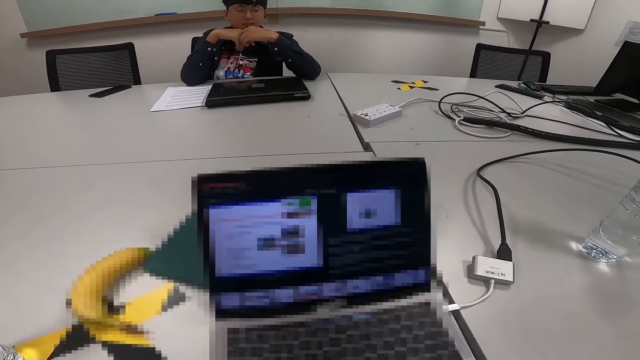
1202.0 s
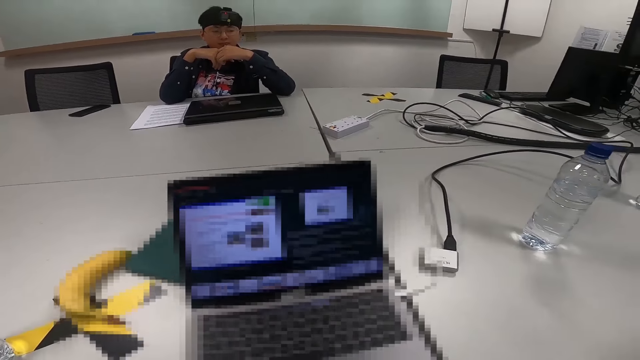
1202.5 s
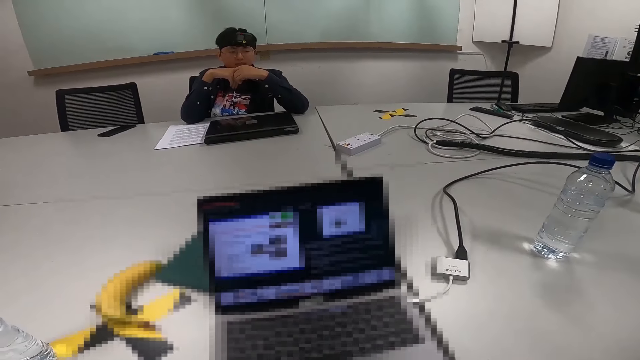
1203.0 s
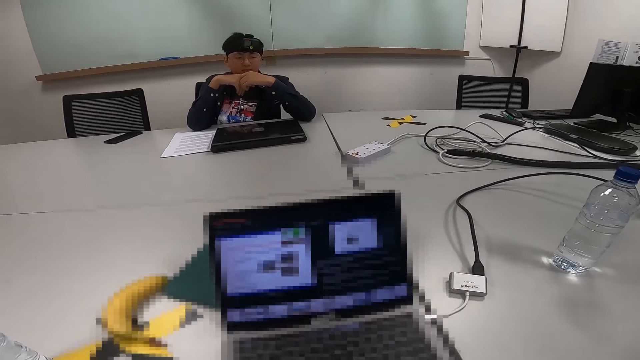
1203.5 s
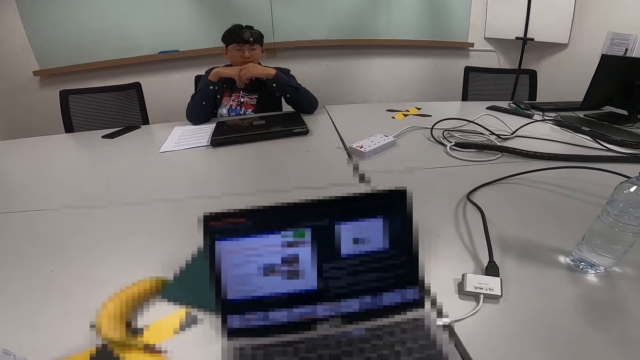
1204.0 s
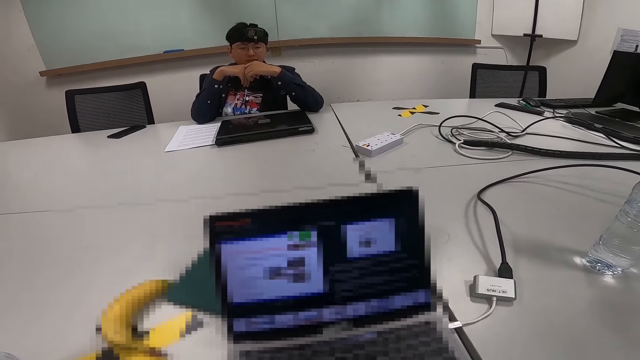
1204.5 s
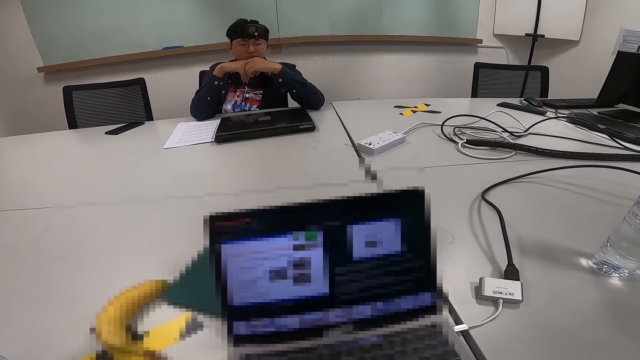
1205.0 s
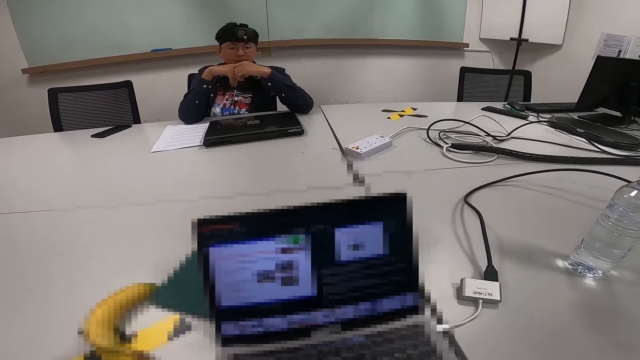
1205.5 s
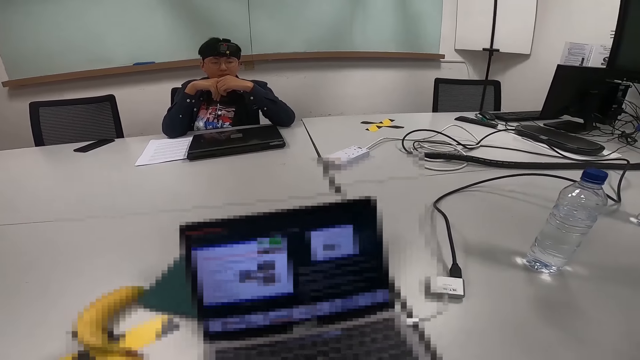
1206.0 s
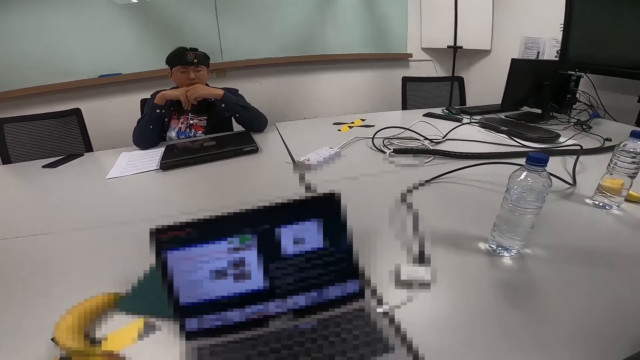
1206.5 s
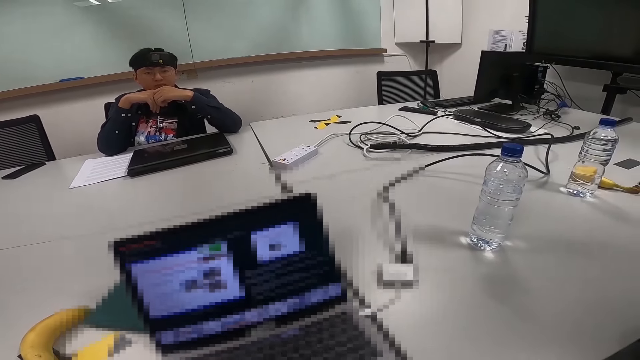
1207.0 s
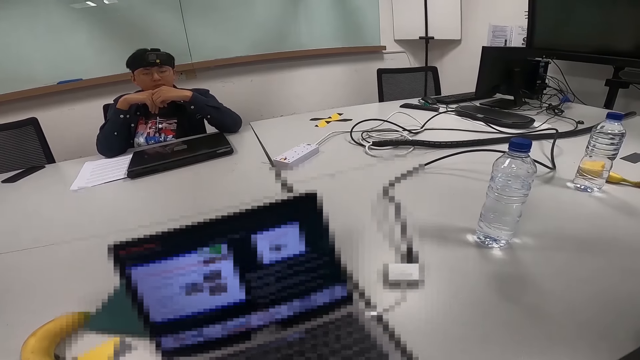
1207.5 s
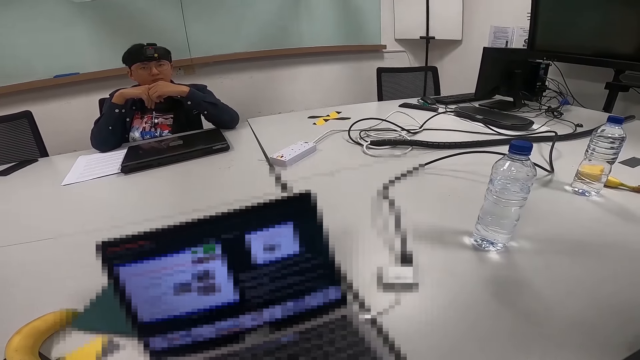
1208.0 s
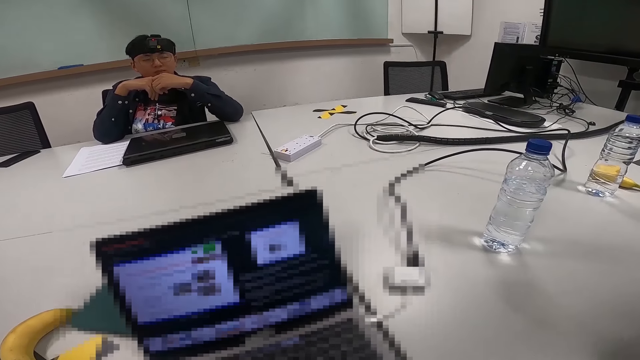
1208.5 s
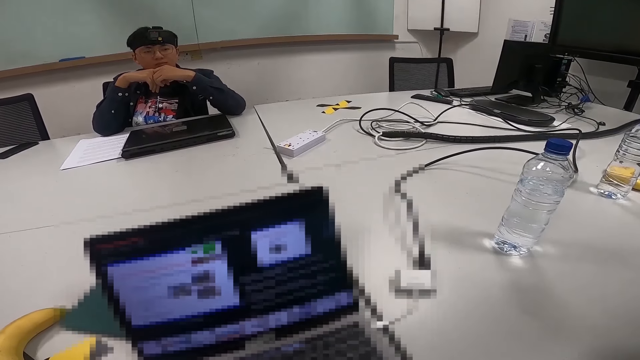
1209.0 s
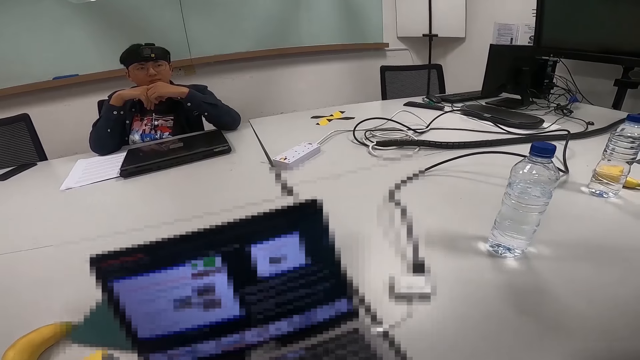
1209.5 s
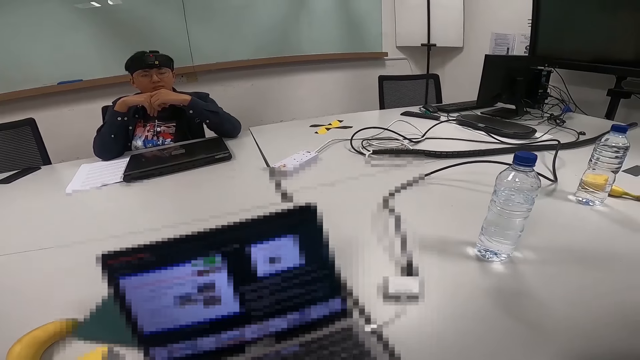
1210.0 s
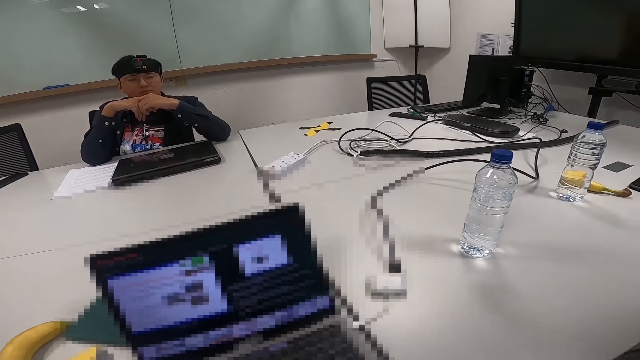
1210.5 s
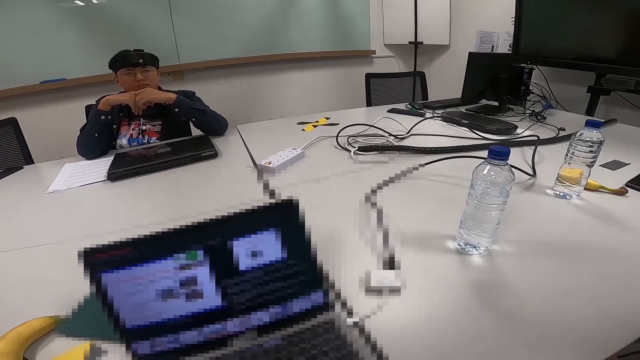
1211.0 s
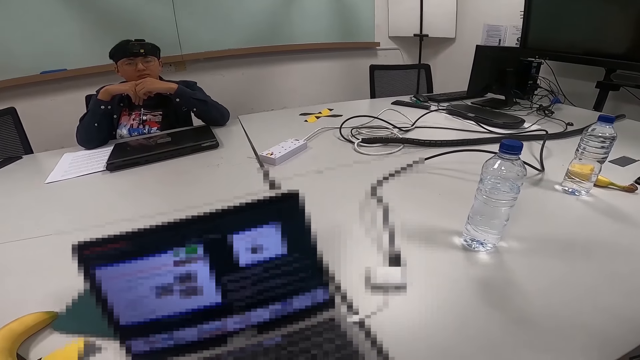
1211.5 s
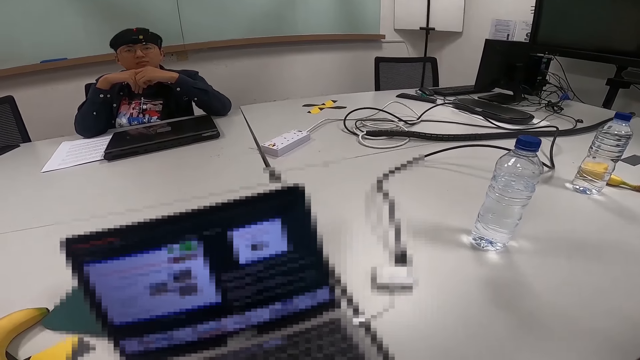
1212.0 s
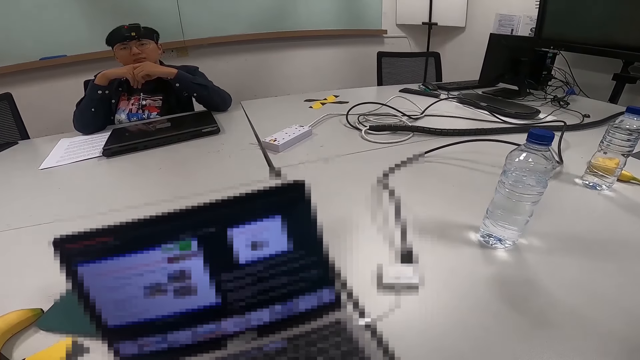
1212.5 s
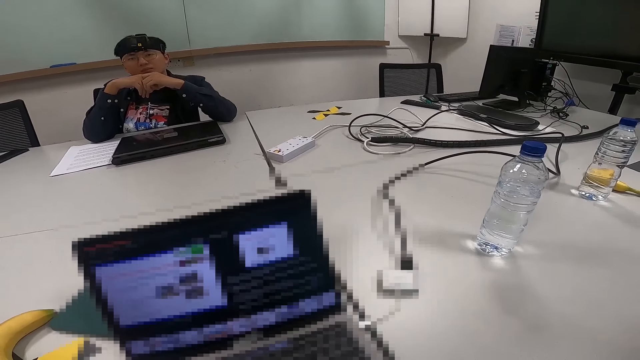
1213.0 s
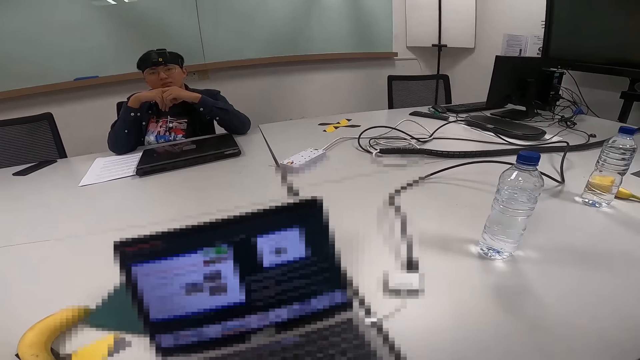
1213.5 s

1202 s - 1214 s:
The camera wearer is scrolling the laptop.

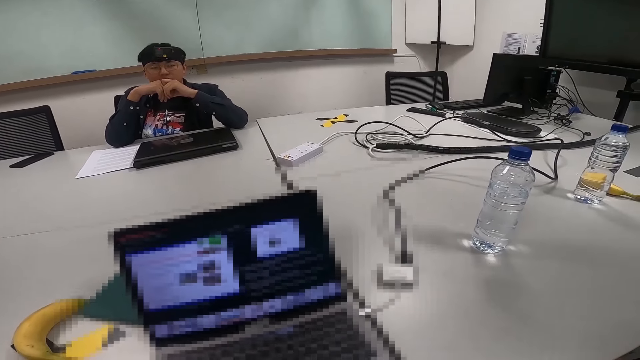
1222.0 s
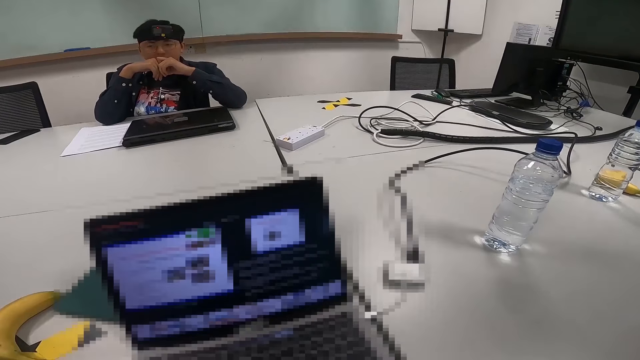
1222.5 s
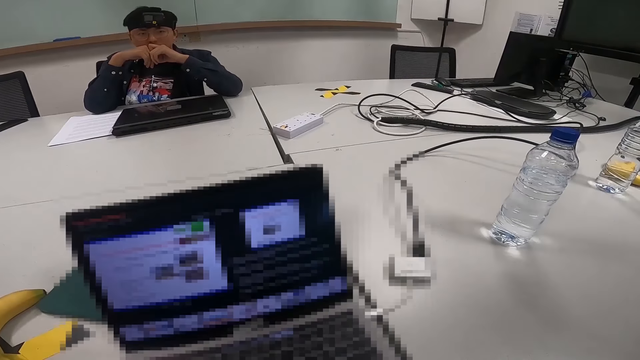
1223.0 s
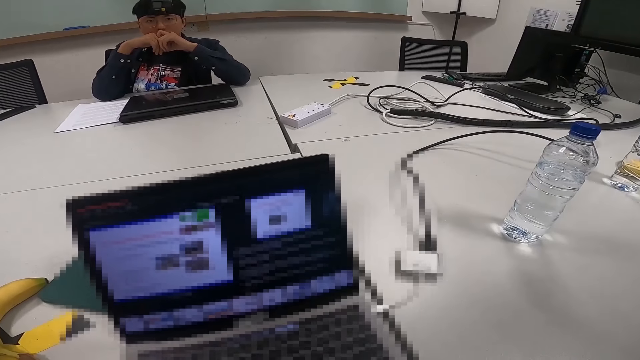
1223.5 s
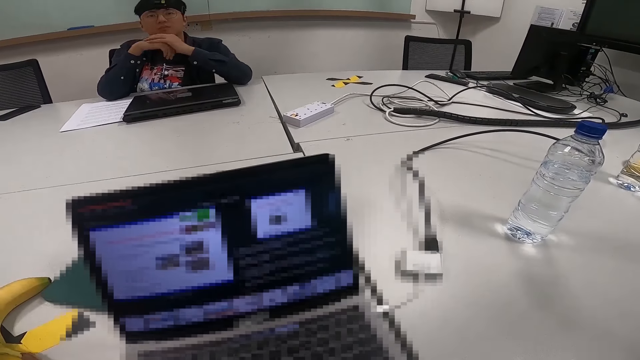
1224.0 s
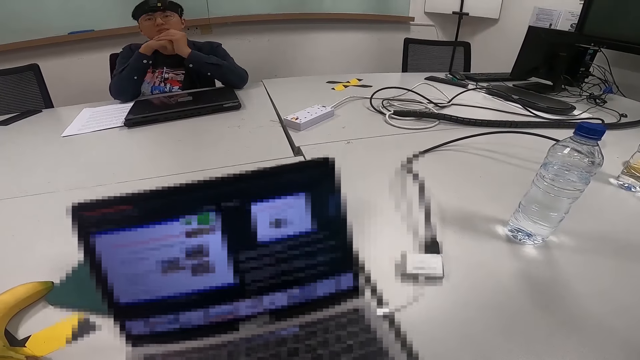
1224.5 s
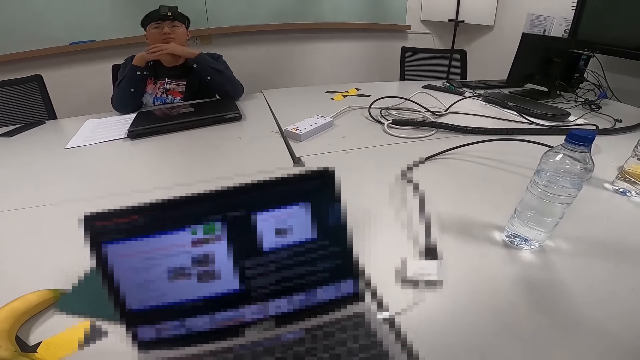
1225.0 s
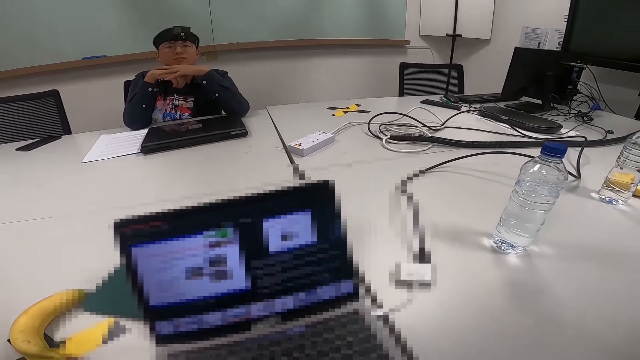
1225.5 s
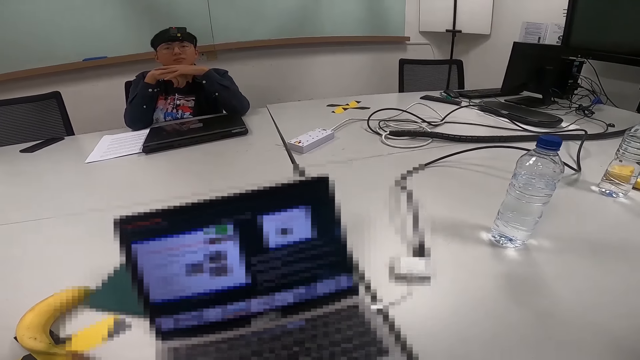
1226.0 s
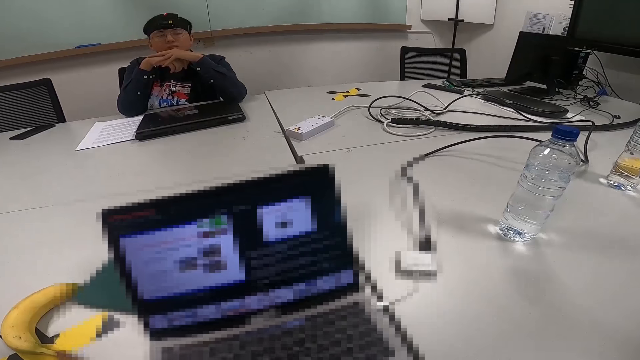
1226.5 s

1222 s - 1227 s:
The camera wearer stops scrolling.

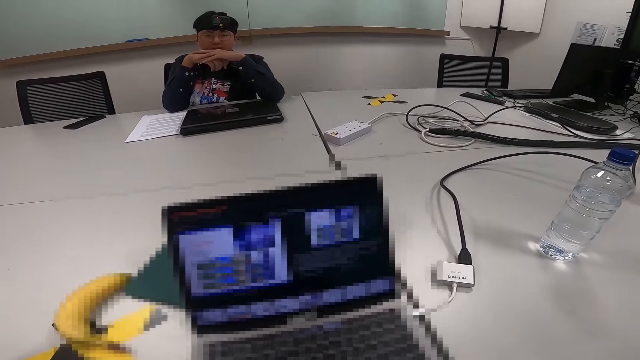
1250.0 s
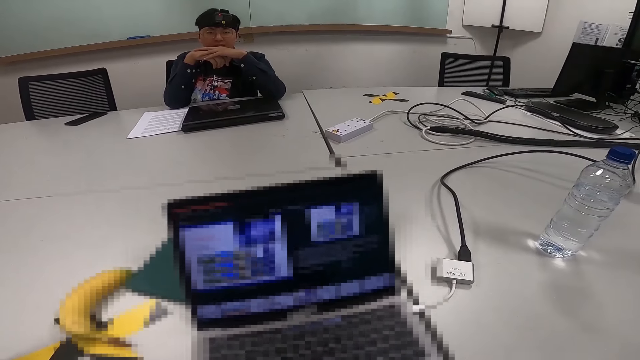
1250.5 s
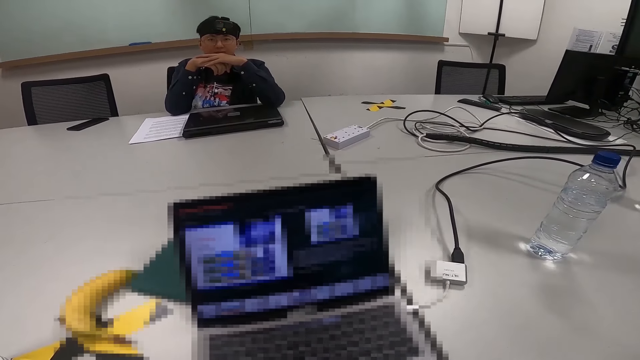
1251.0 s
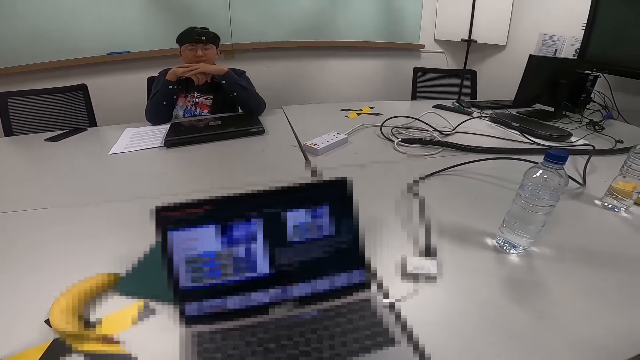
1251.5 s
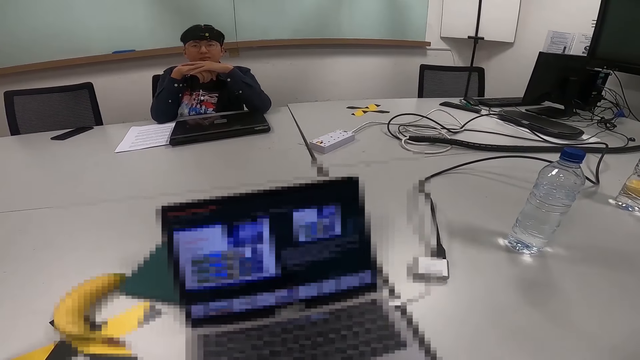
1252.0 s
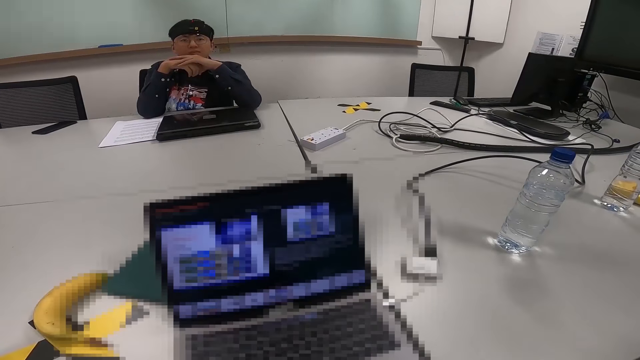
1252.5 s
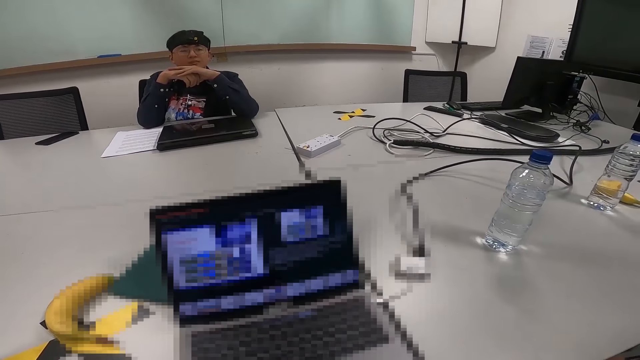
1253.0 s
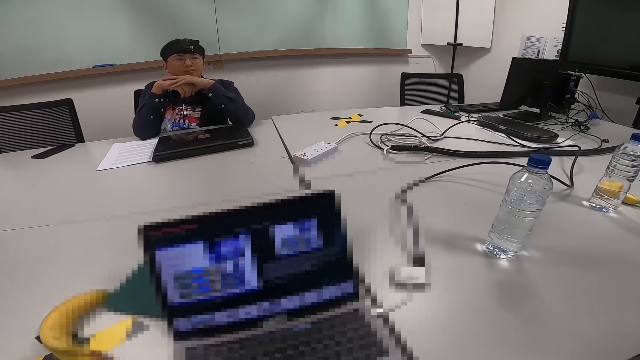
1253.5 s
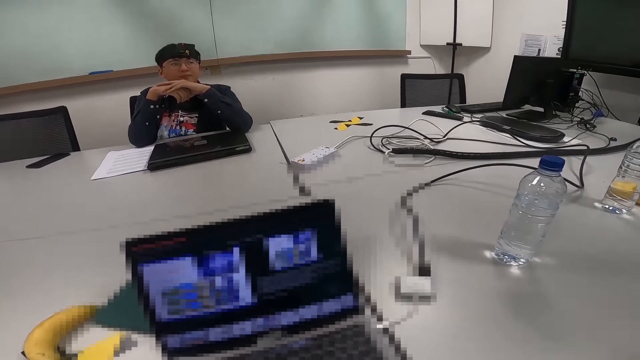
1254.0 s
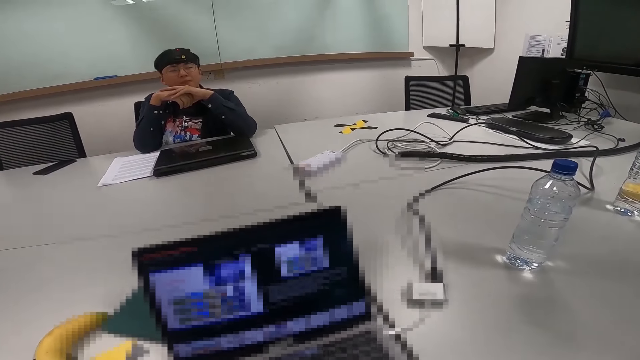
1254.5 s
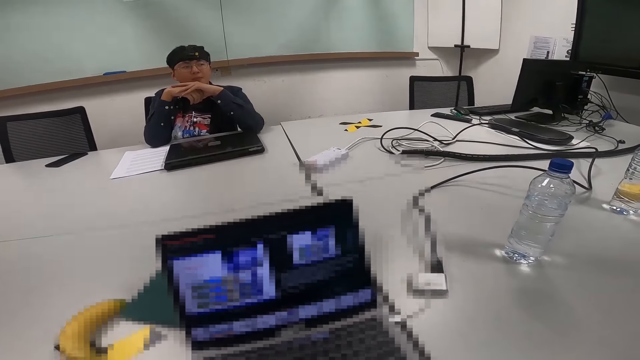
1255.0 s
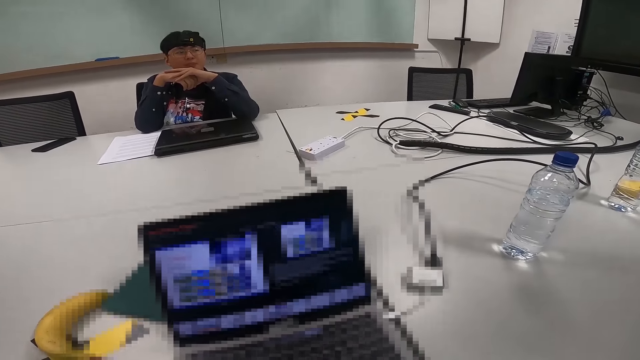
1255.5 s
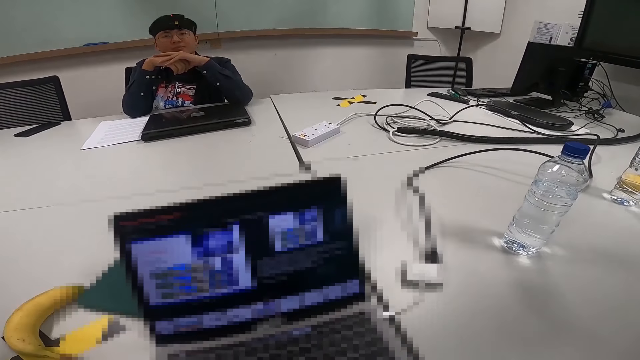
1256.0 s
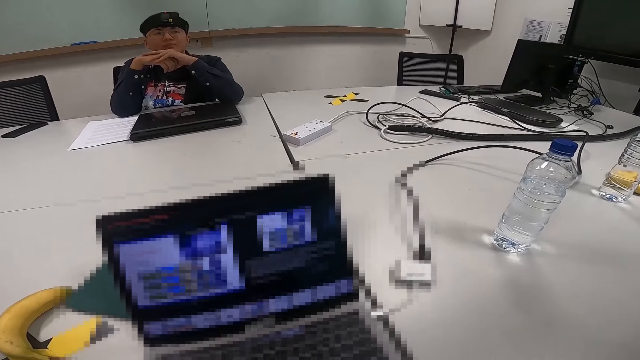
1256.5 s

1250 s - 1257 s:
The camera wearer scrolls.
